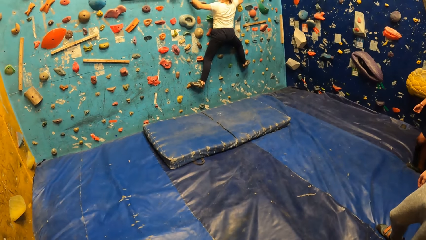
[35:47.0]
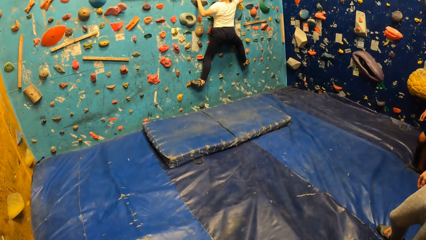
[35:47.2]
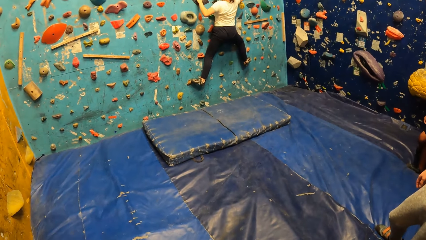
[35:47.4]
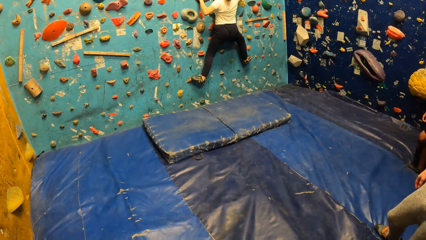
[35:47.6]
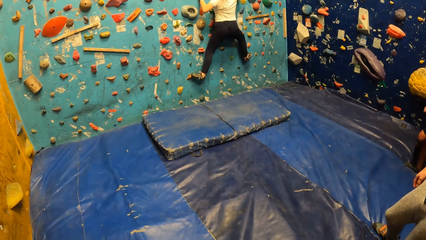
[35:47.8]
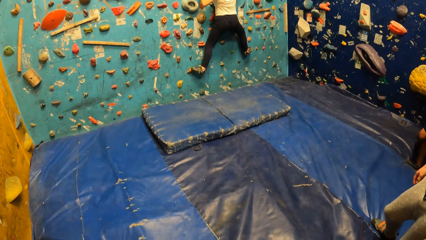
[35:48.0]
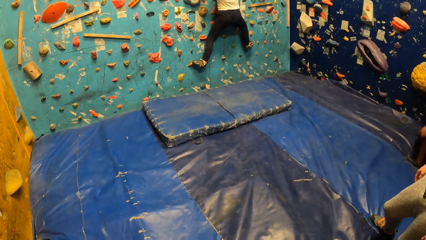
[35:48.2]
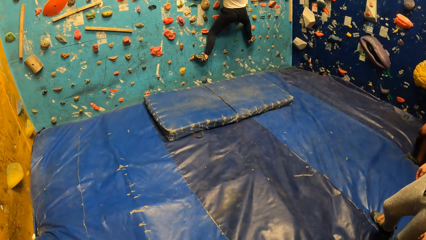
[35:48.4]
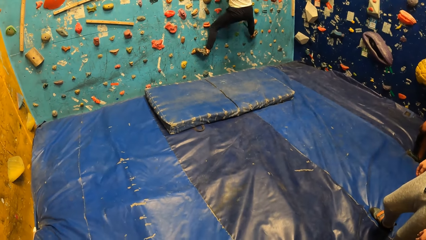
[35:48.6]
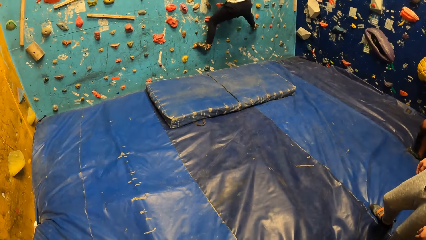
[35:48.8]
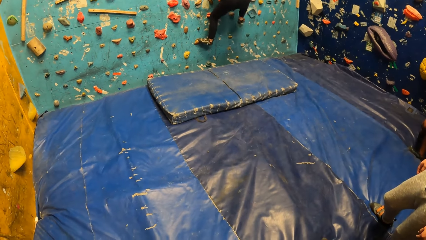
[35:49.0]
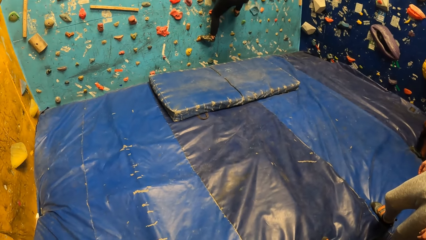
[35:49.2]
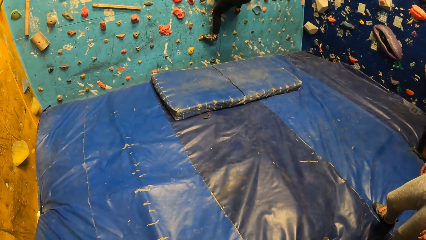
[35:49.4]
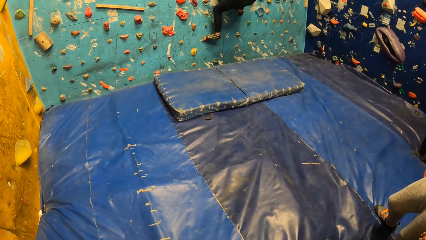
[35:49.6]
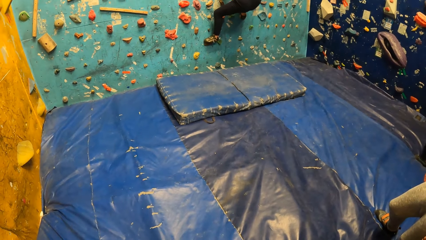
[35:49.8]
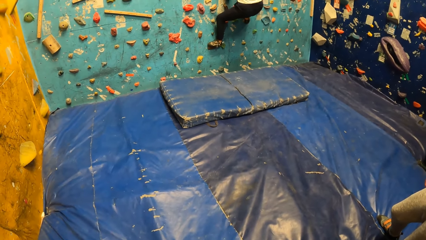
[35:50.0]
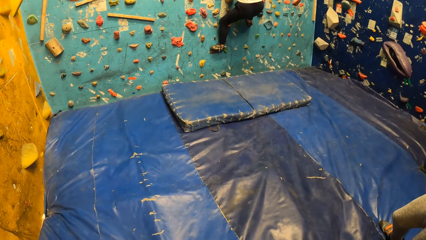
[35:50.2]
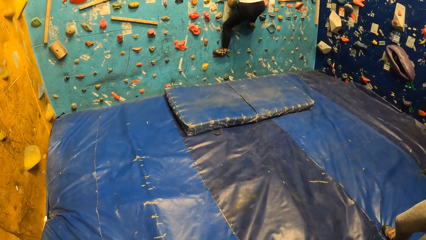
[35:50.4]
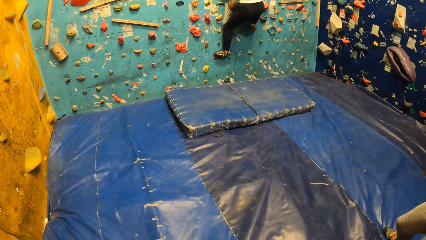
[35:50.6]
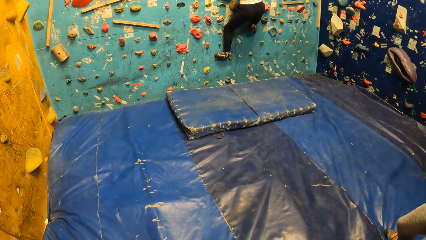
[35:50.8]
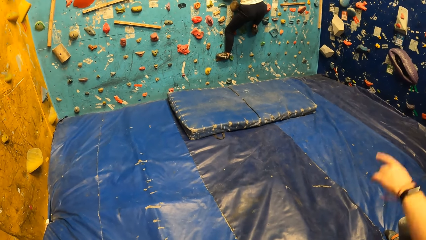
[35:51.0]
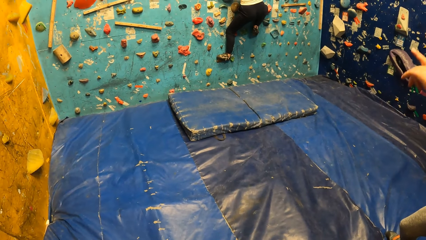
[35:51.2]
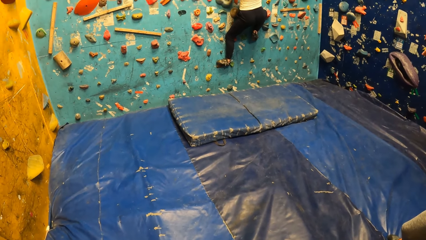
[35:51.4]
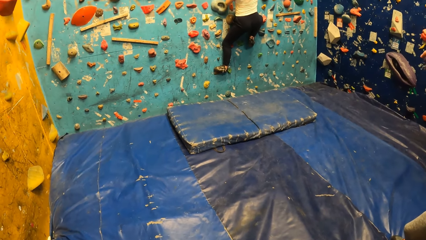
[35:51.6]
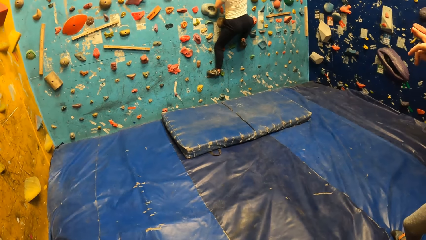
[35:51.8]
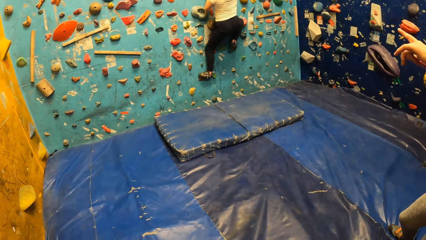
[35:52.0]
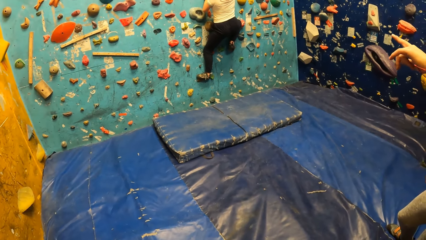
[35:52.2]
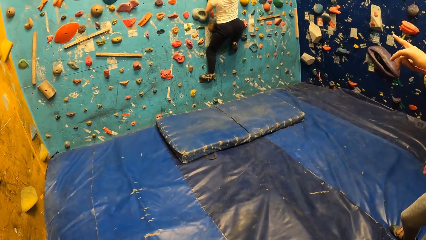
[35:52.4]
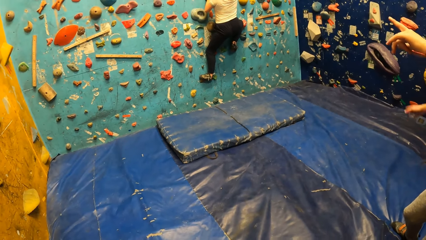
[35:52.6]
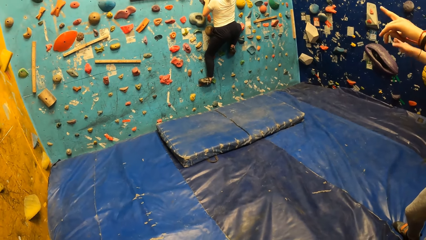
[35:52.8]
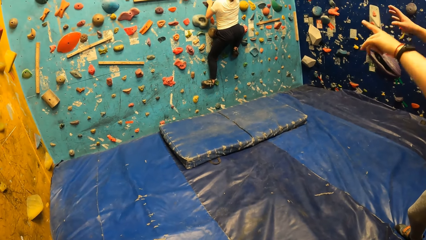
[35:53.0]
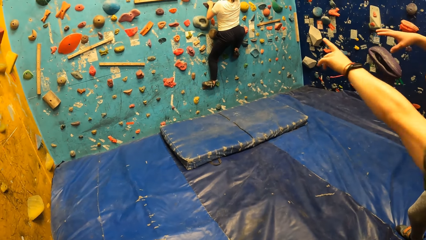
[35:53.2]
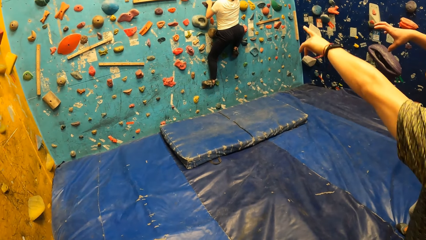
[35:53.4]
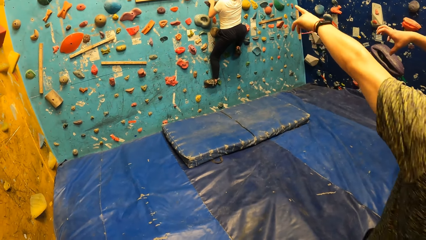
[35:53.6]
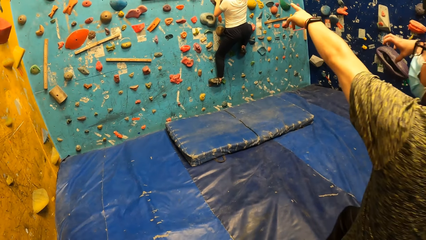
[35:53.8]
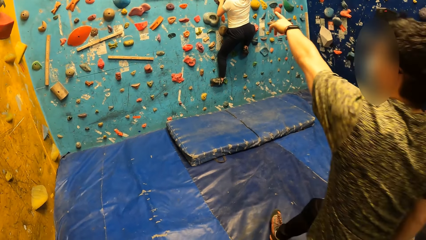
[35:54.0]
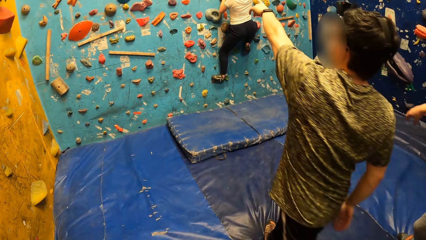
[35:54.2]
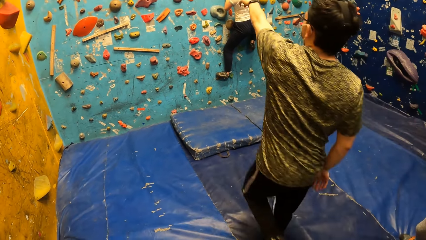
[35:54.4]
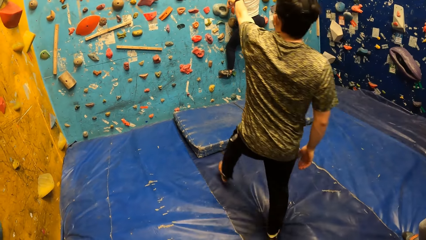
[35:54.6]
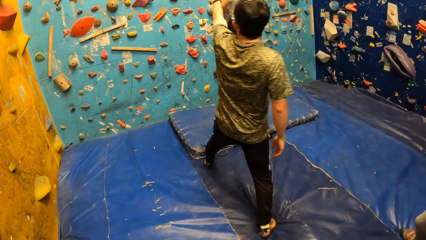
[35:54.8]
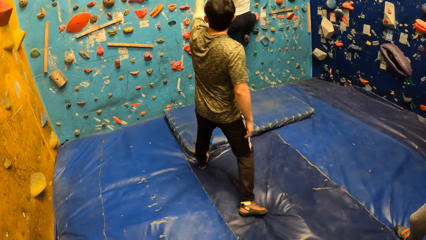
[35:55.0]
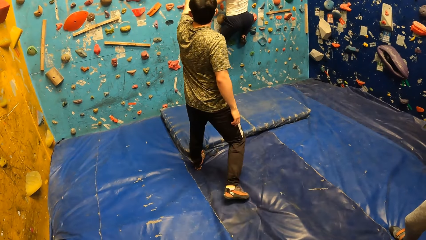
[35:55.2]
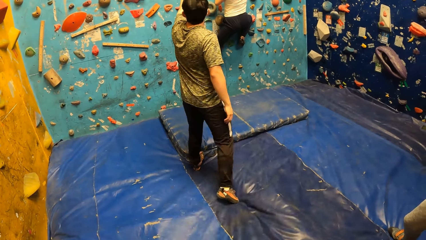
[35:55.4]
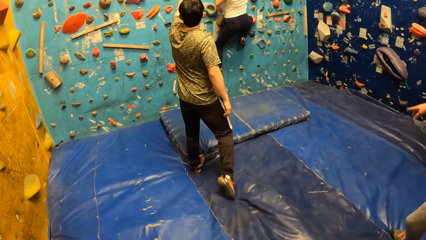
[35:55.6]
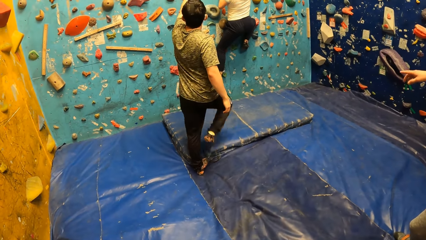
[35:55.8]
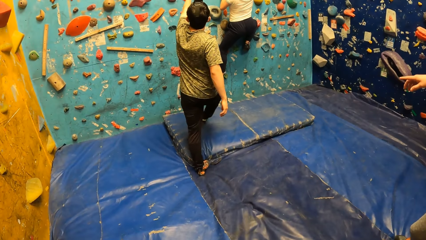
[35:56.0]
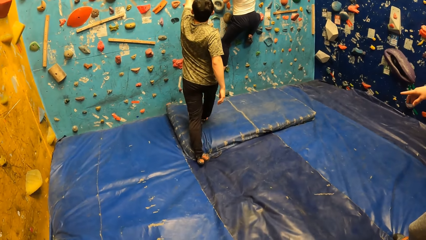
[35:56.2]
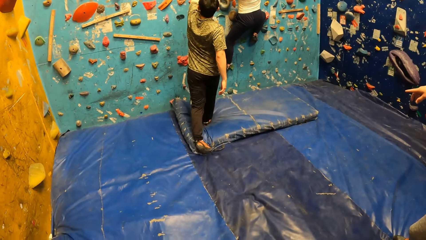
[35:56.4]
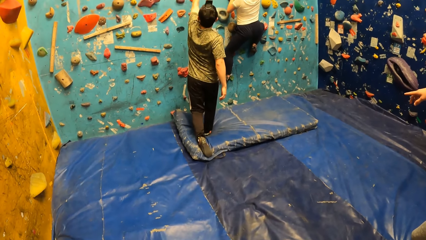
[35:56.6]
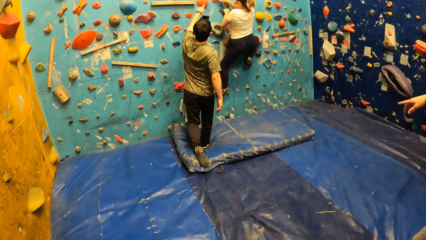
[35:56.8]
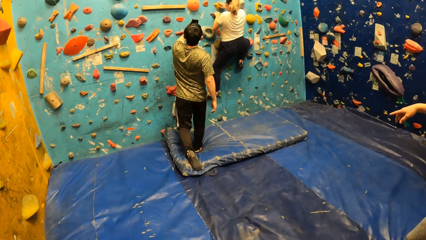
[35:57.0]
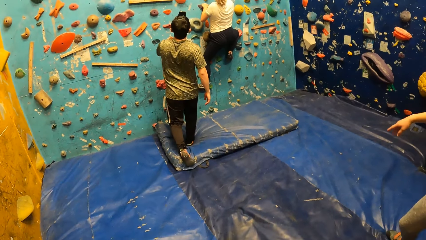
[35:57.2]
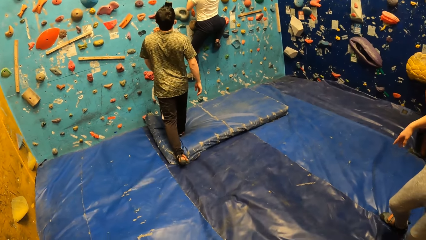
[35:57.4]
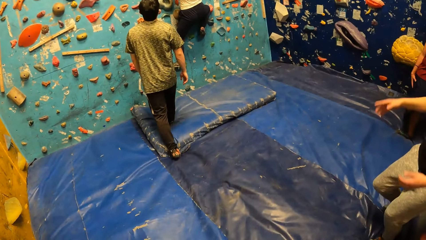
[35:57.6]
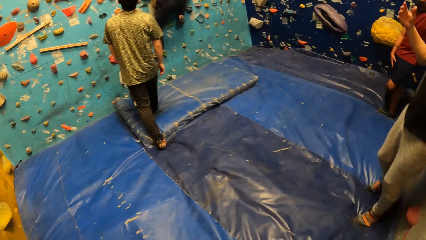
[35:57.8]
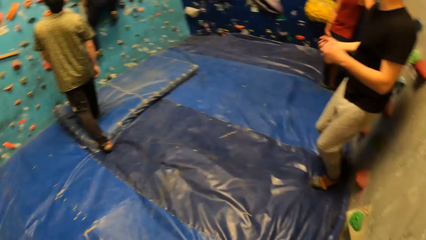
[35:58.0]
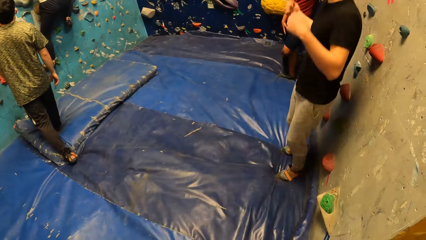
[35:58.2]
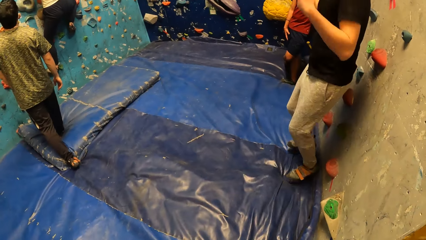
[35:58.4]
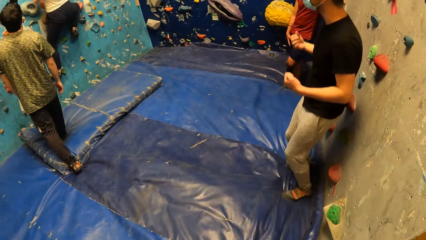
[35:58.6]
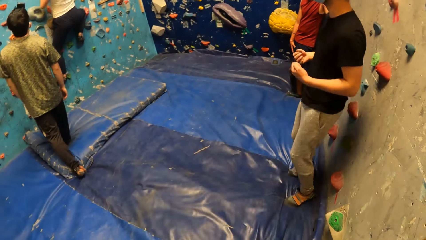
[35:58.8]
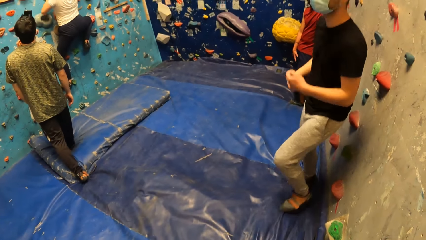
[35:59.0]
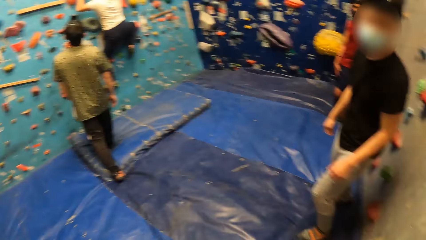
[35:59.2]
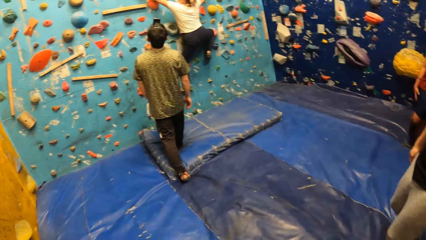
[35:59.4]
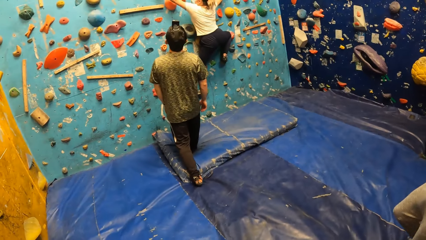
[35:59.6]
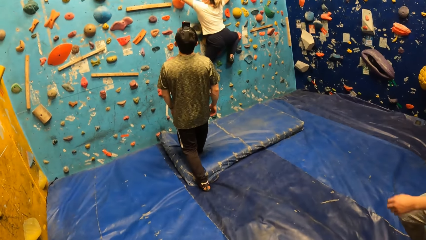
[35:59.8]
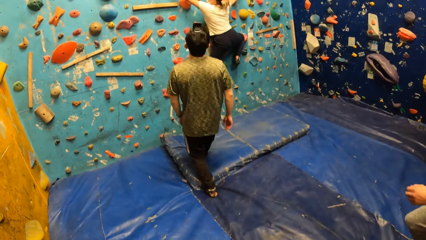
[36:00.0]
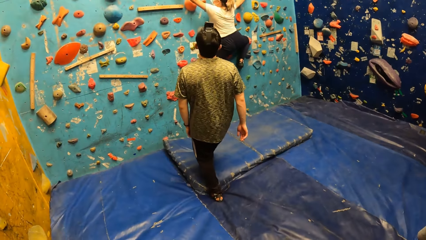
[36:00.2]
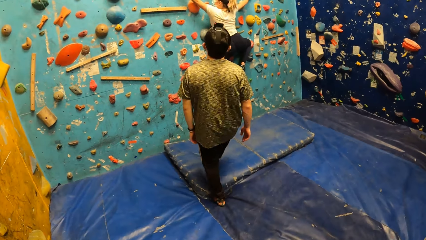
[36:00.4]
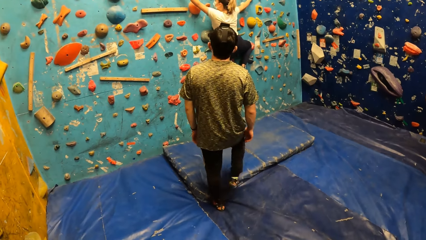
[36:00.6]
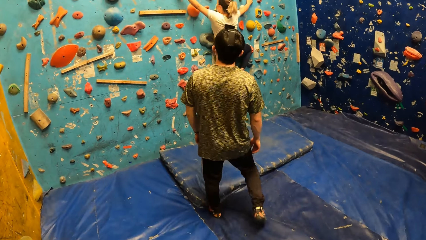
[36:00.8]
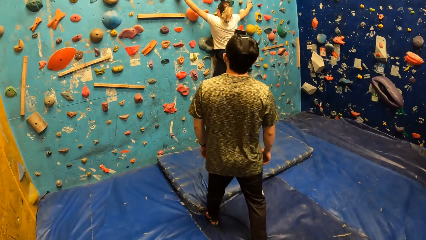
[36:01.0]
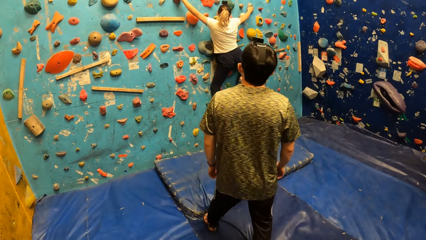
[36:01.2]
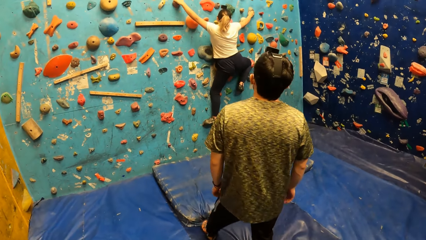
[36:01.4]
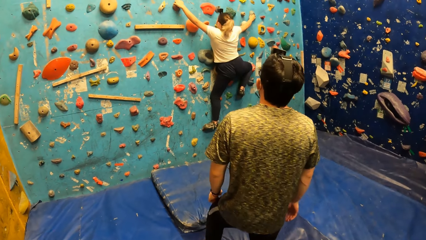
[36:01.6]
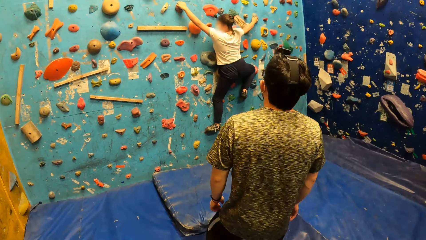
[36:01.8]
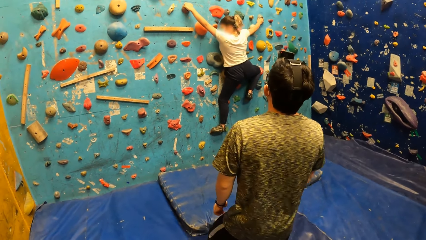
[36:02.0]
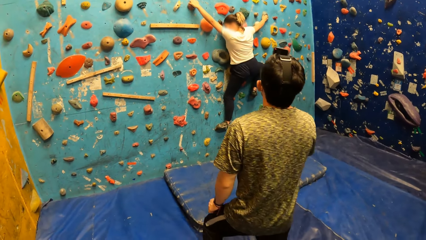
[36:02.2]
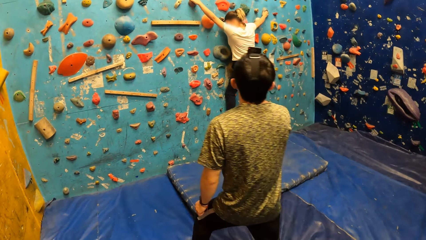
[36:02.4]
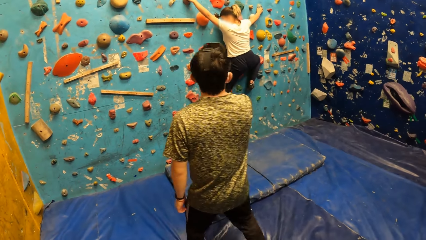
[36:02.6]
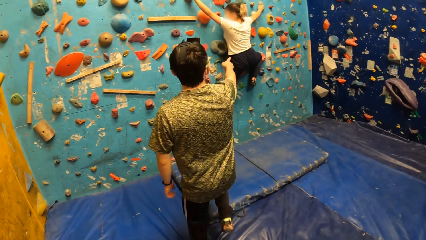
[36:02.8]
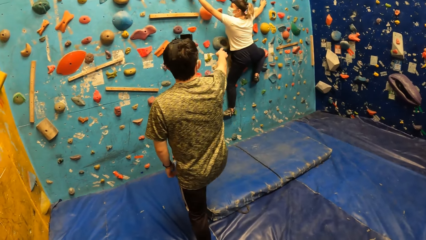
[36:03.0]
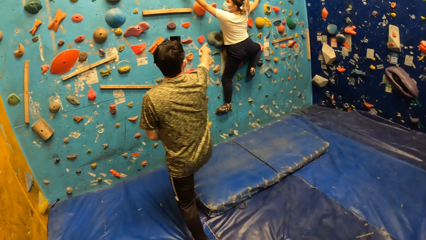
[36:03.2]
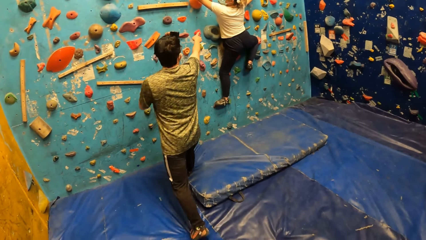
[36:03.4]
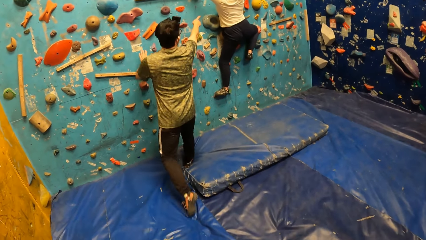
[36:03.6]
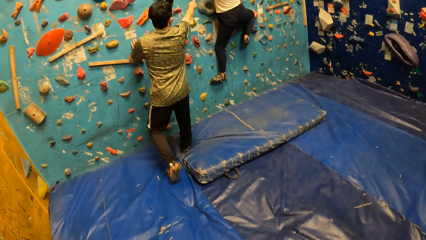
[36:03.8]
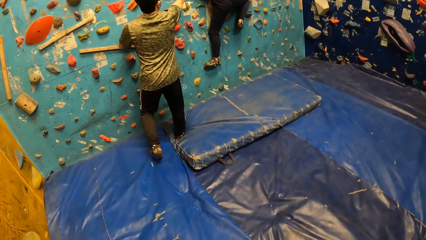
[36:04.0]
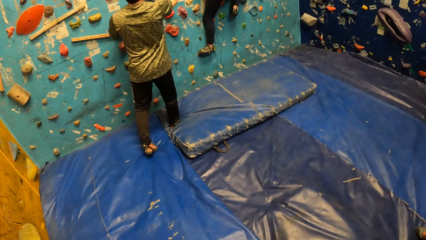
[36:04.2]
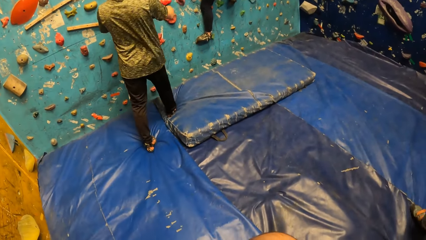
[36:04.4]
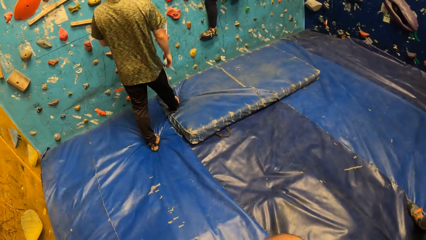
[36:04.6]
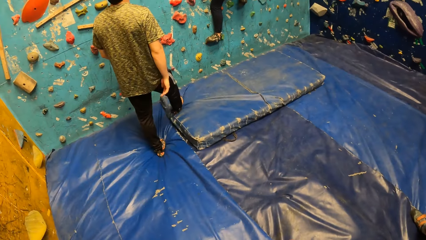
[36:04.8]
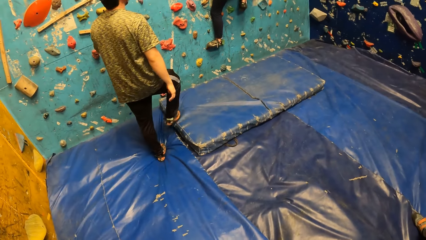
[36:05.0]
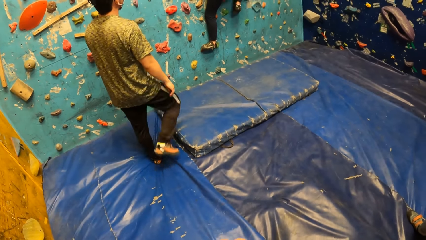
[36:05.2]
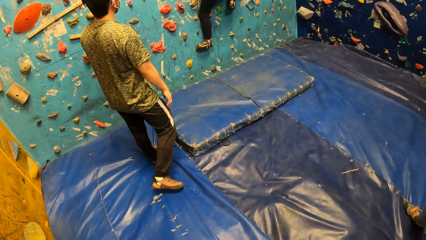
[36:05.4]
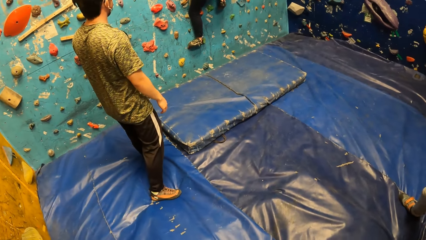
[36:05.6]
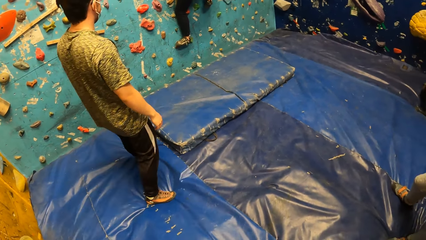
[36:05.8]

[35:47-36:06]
A woman holds a handle. The woman steps on the handle. A man points at the game and walks. The man touches the bouldering wall with his left hand and points at the game. Another man gesticulates with his right hand, points at the game and jumps on the landing mattress. The first man moves back. The first man touches the bouldering wall with his right hand and points at the game.
